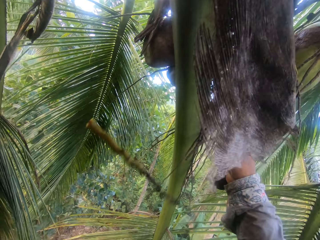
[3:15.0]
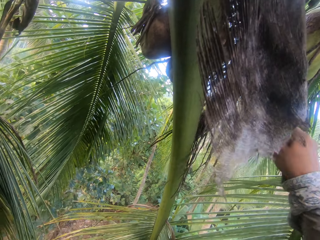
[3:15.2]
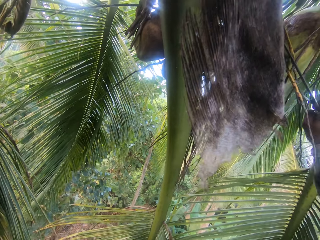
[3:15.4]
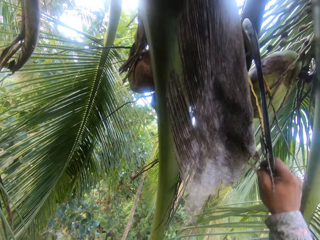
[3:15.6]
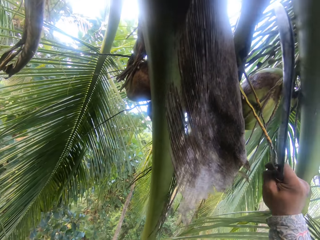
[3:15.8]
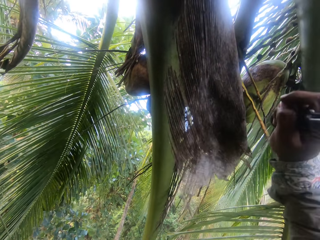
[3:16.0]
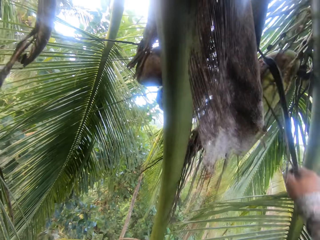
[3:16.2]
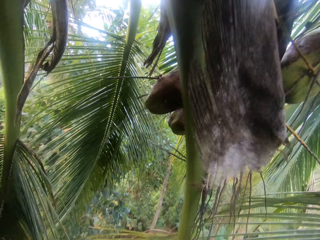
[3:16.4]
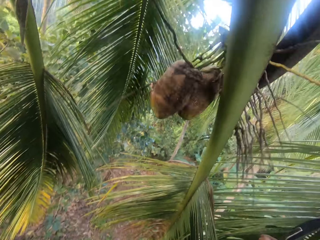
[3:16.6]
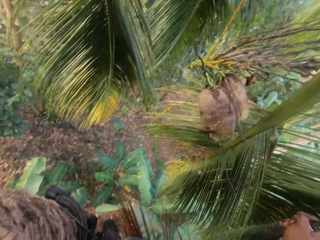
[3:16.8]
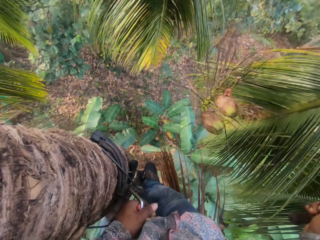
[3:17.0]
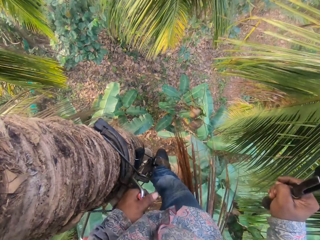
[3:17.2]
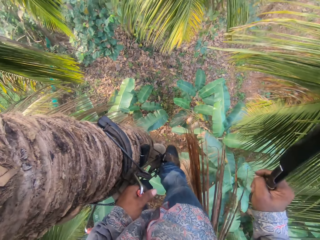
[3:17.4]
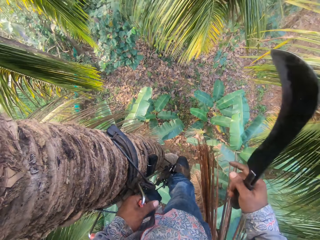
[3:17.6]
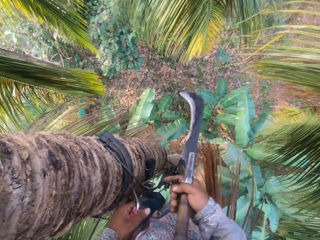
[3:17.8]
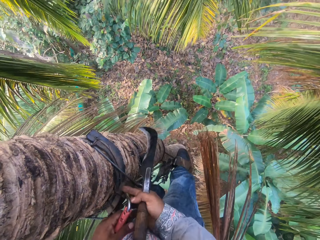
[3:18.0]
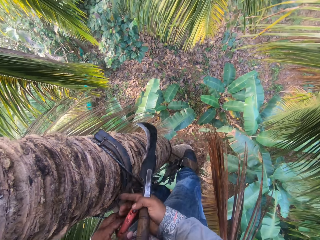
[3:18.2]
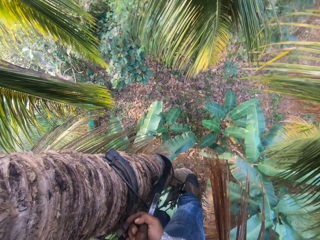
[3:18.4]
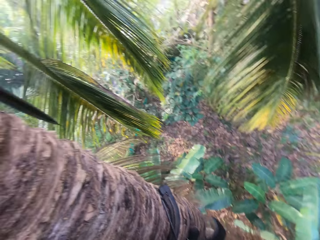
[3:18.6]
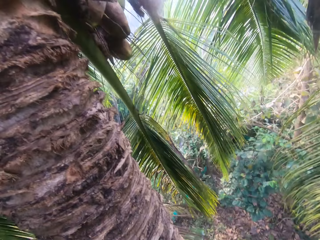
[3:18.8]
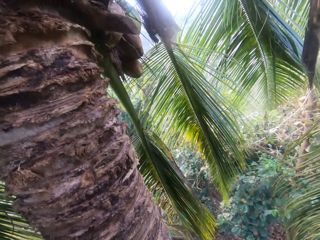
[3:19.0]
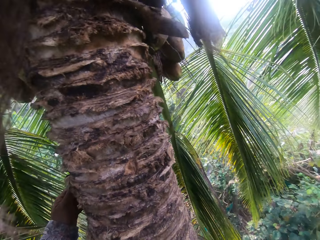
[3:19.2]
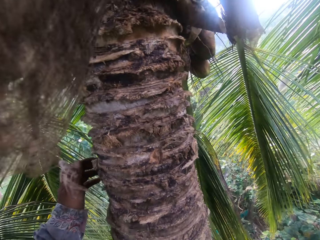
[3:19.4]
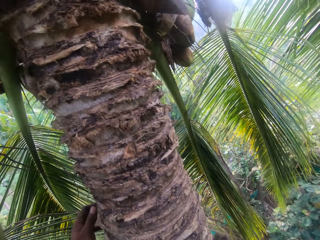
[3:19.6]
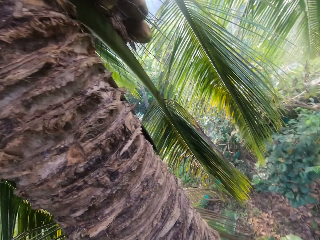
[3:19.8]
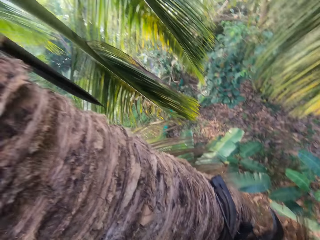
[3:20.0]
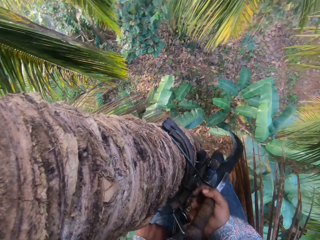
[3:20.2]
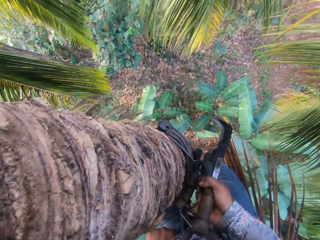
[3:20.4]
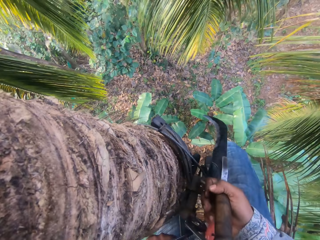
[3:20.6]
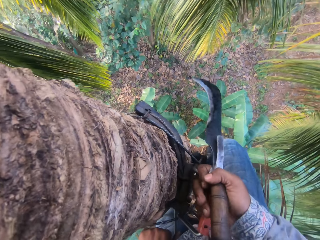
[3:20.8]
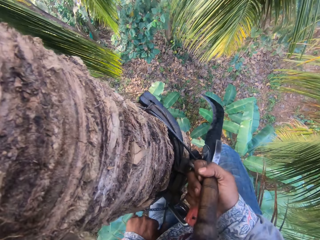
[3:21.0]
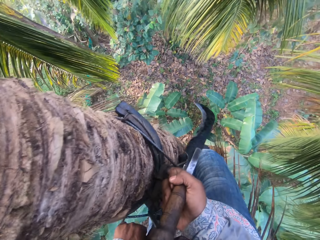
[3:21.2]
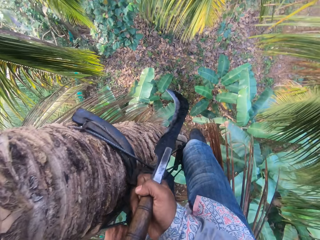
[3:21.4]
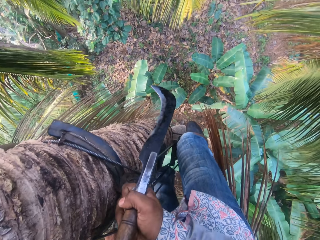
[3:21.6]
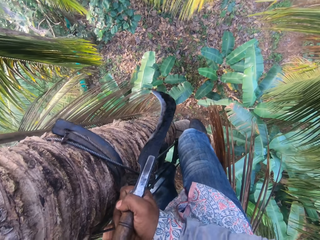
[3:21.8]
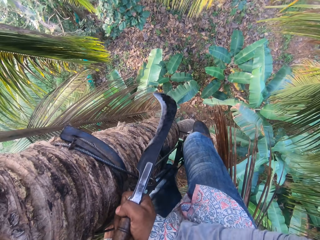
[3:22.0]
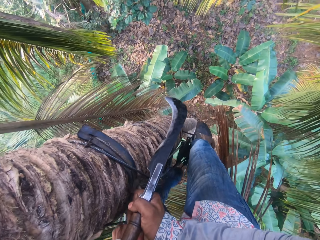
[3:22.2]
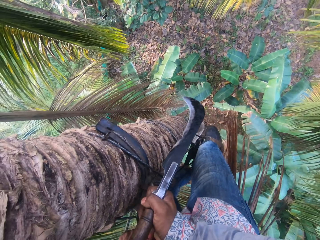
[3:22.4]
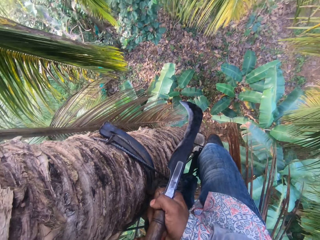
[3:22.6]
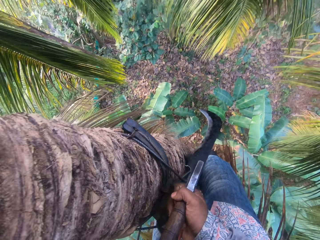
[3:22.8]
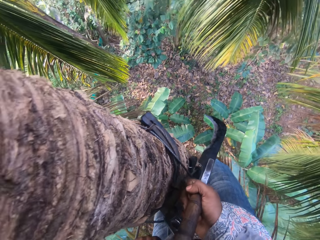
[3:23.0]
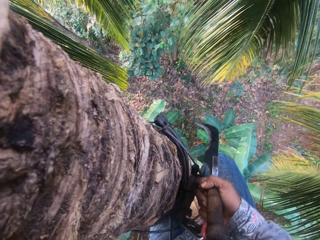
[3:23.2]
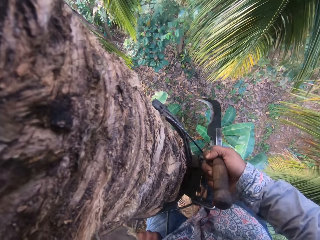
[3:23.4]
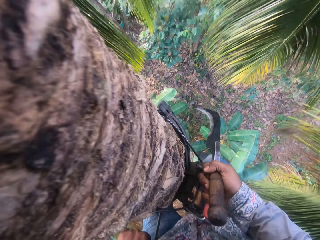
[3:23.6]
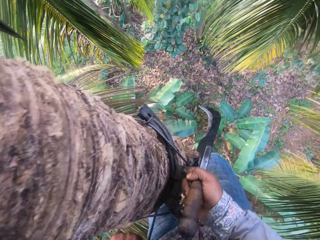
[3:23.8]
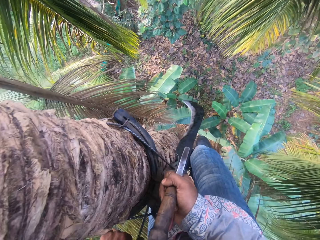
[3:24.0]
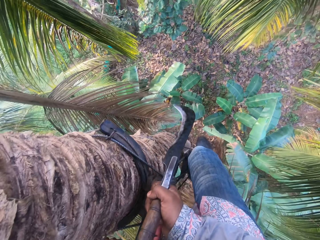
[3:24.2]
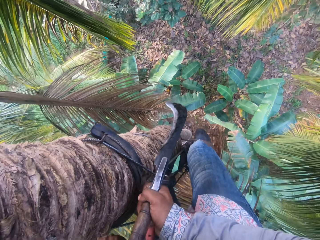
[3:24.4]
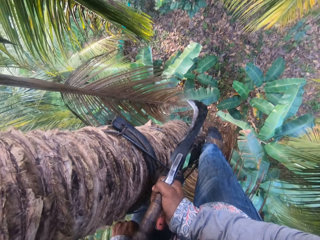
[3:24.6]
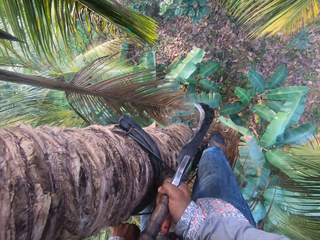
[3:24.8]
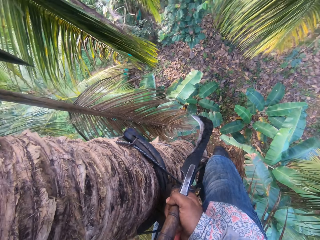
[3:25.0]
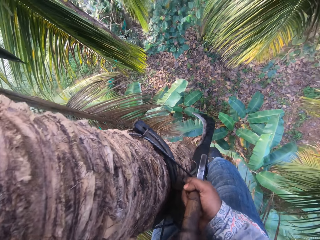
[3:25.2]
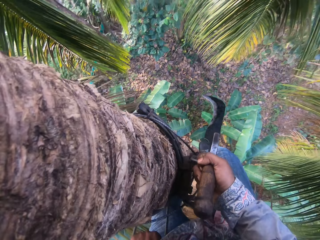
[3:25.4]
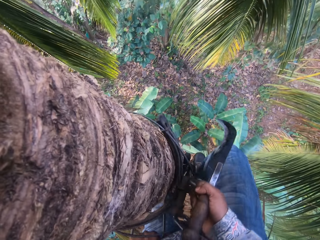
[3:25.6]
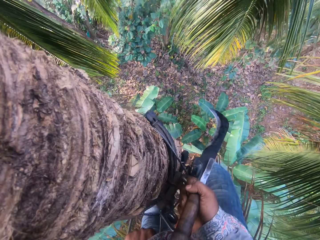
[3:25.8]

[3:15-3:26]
The camera wearer cuts coconuts from a branch on the tree with the sickle in his right hand. He looks around. He climbs the coconut tree with the tree climbing harnesses in both hands.

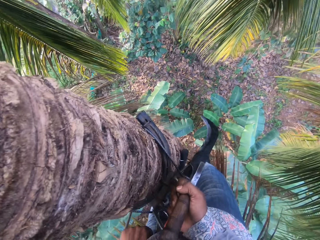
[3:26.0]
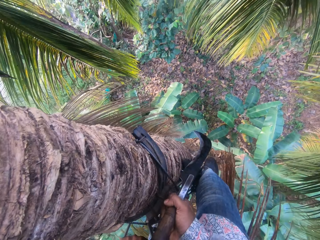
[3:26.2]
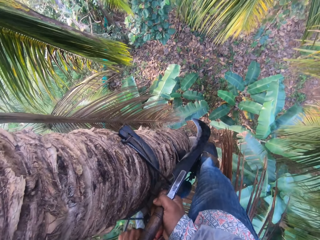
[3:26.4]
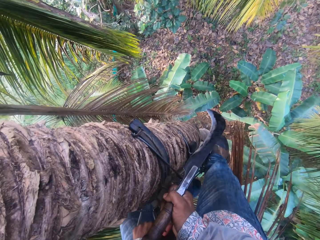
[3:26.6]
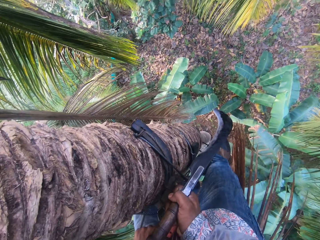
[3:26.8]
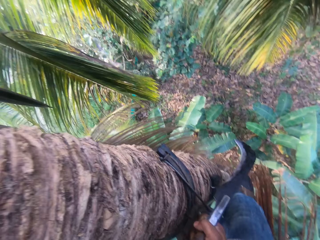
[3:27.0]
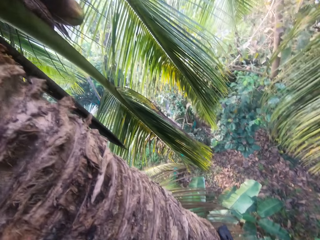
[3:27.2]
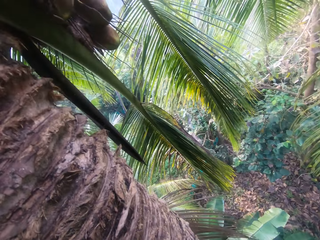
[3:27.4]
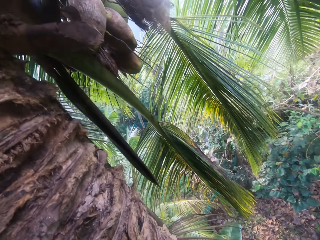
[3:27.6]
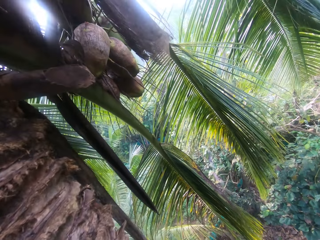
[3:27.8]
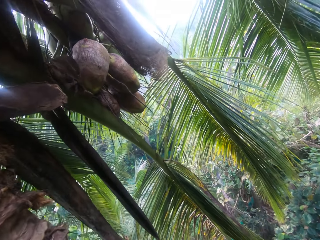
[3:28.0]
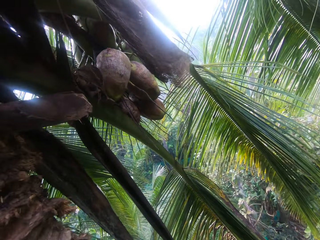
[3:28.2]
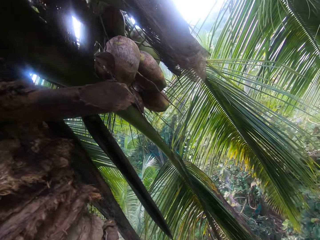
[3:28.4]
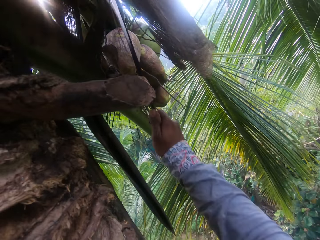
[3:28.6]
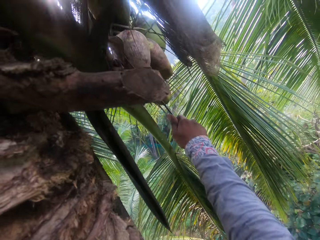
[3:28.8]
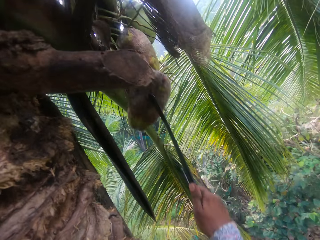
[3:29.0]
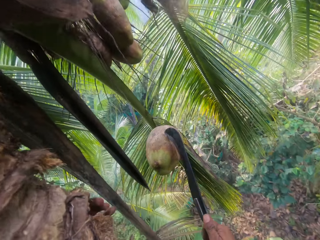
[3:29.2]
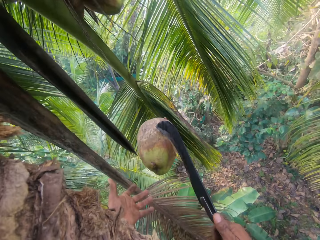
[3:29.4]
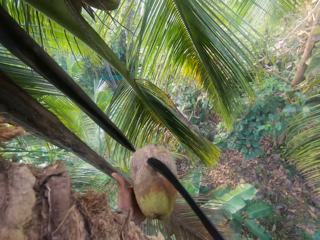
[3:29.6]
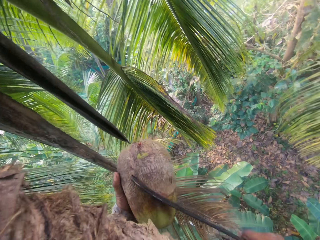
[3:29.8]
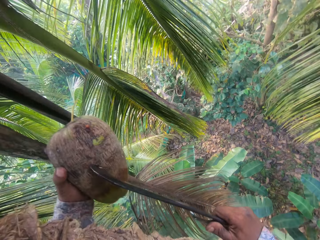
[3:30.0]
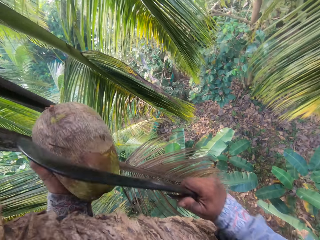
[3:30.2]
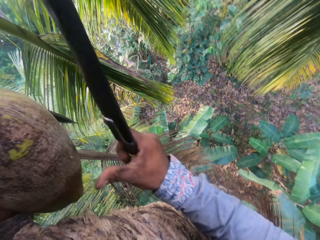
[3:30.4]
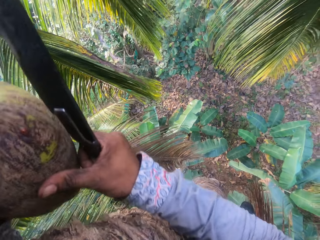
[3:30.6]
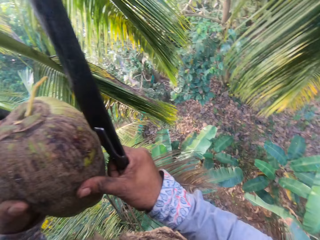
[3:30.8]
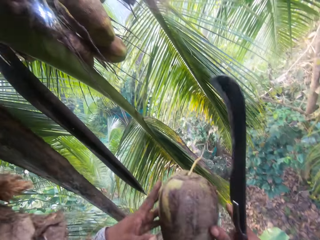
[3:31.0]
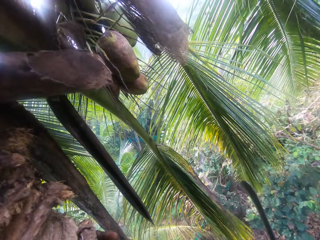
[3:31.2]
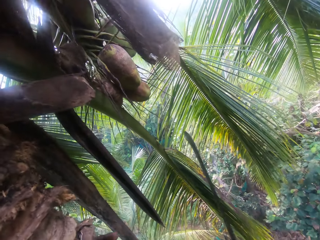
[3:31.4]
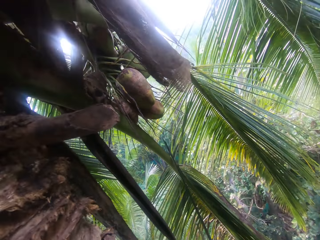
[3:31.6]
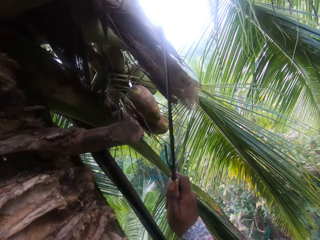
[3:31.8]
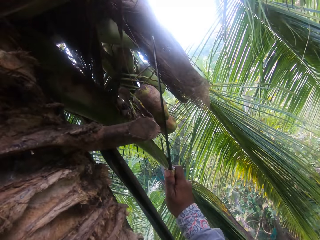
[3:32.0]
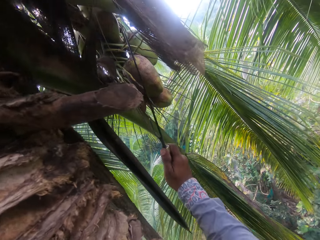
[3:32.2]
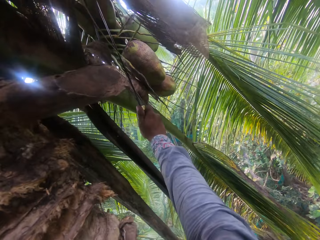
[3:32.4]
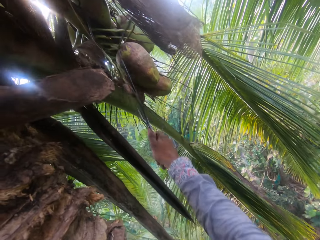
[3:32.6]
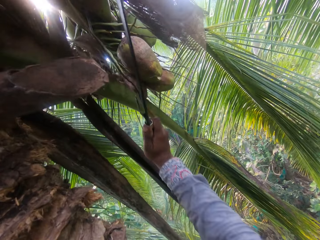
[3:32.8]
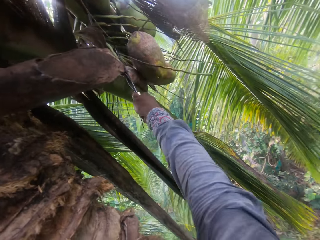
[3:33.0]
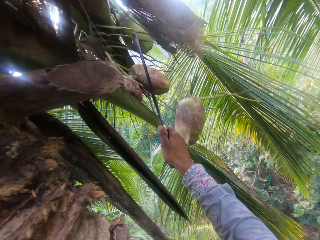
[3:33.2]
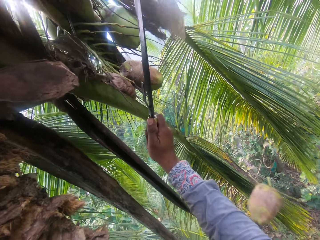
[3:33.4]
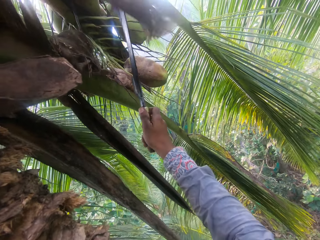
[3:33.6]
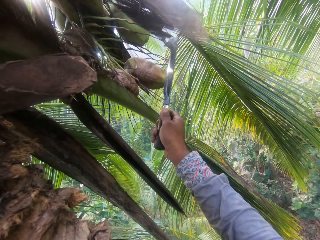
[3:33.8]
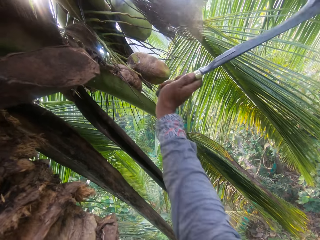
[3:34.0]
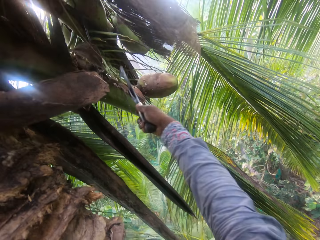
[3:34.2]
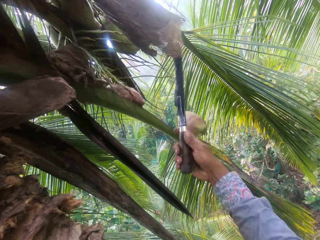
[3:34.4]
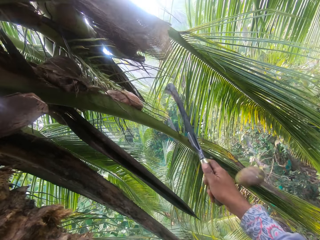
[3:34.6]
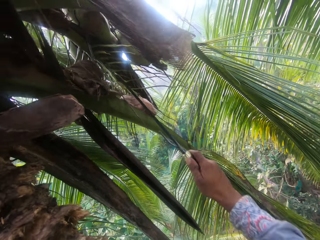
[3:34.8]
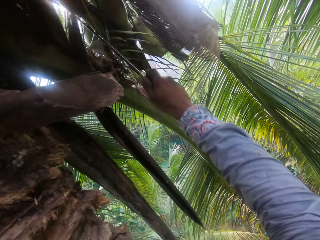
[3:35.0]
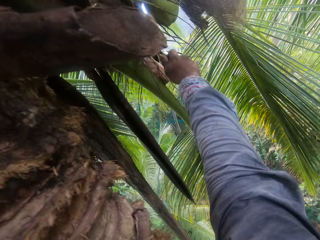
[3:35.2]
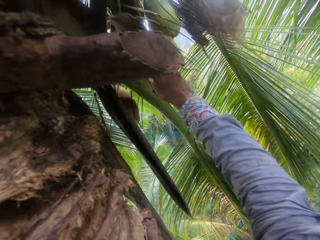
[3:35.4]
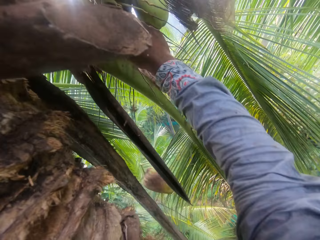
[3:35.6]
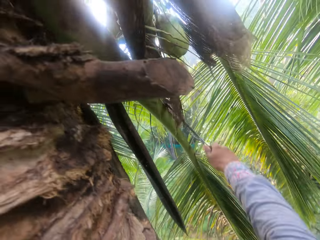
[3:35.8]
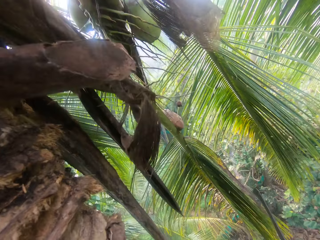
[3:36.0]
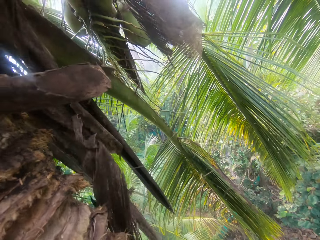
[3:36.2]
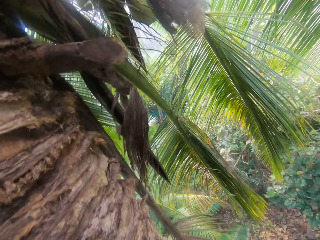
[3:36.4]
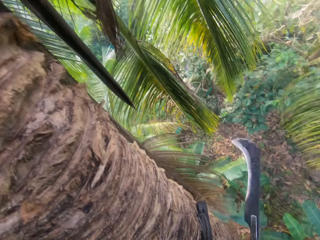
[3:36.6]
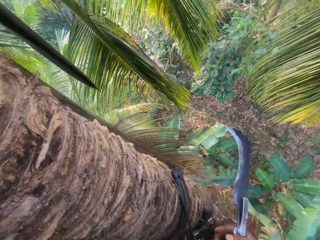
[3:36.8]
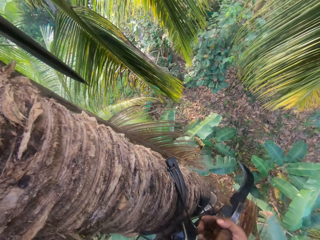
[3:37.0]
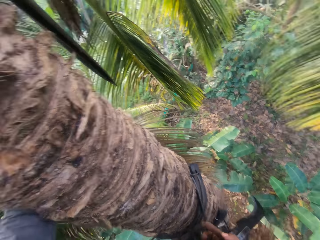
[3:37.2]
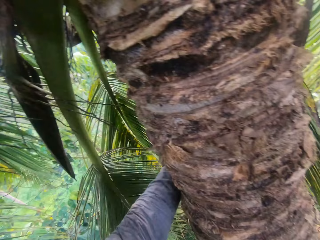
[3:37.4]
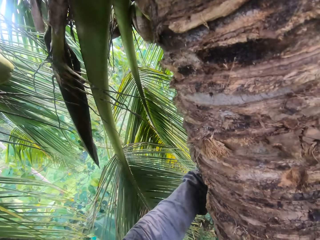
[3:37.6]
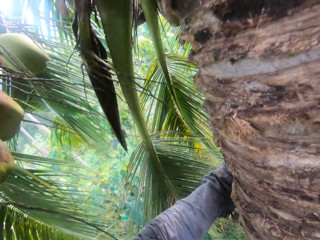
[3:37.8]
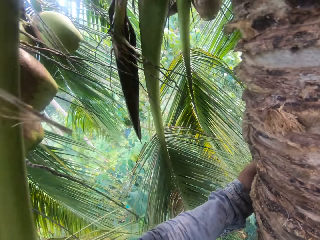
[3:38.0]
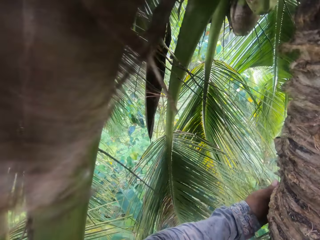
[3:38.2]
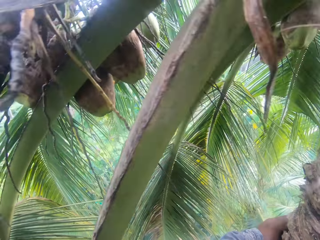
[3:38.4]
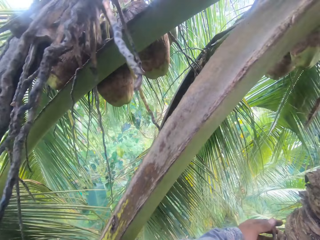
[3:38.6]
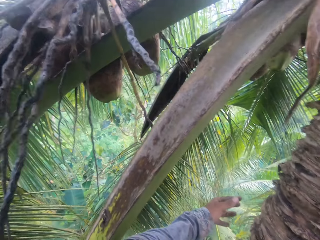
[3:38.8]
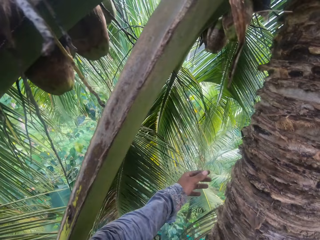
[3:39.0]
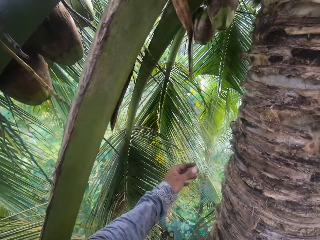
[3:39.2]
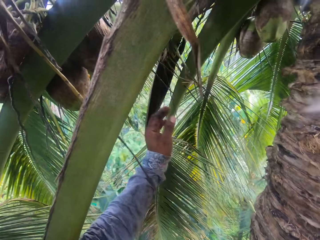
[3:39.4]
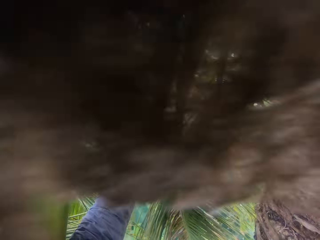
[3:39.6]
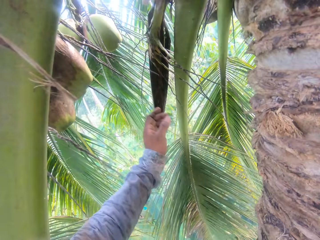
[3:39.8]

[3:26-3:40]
The camera wearer cuts a coconut from a branch on the tree with the sickle in his right hand. He holds the coconut with his left hand. He holds the coconut with both hands. He drops the coconut on the ground with both hands. He cuts a coconut from the branch on the tree with the sickle in his right hand. He does this repeatedly. He looks around.
